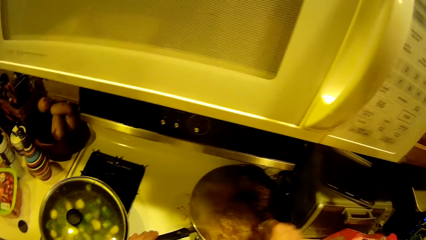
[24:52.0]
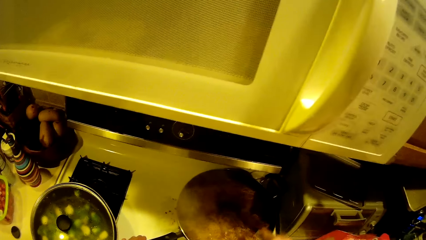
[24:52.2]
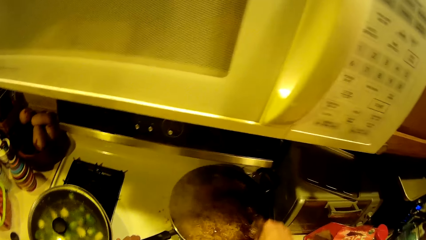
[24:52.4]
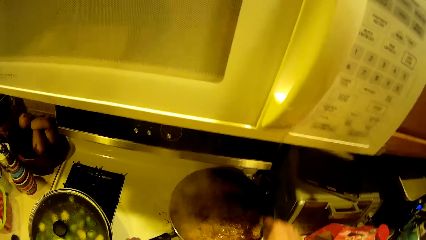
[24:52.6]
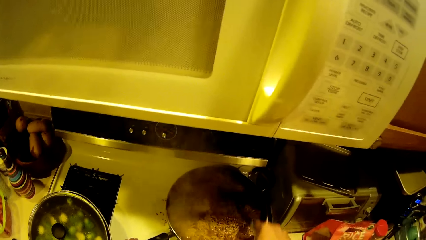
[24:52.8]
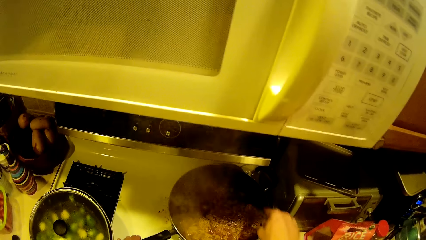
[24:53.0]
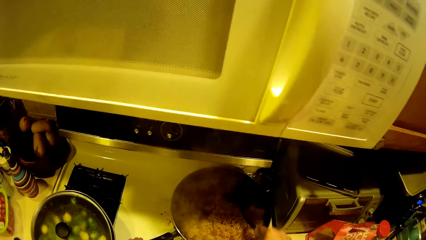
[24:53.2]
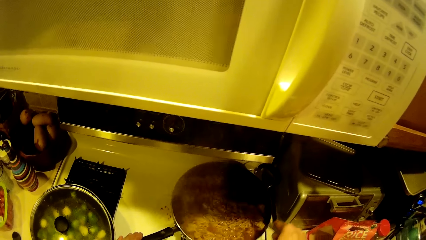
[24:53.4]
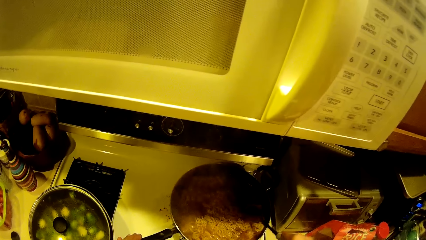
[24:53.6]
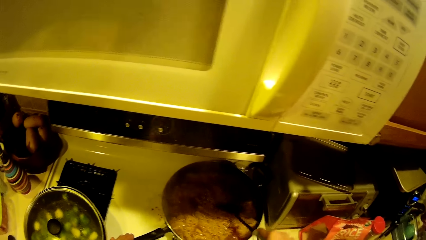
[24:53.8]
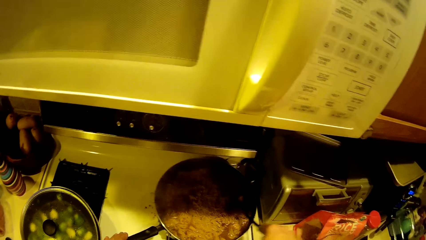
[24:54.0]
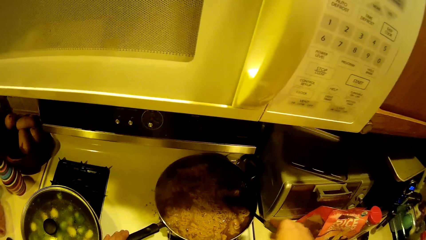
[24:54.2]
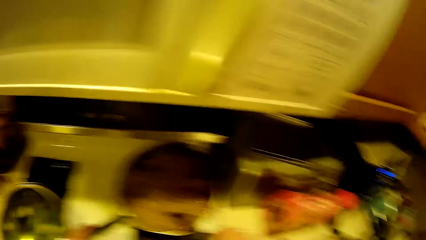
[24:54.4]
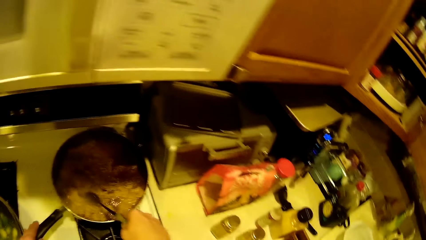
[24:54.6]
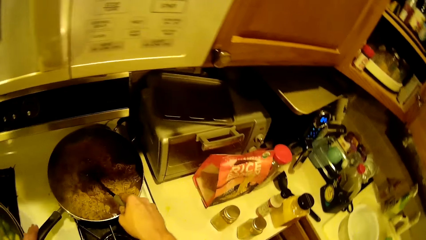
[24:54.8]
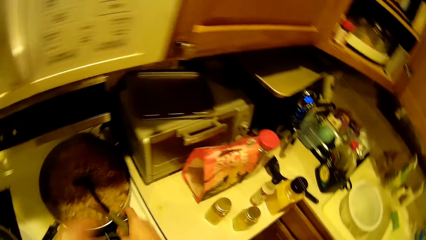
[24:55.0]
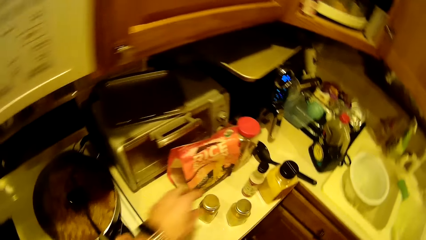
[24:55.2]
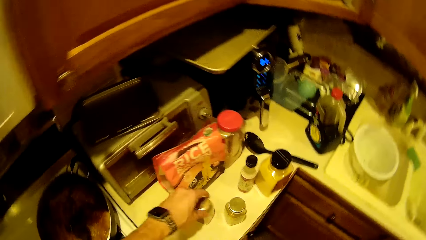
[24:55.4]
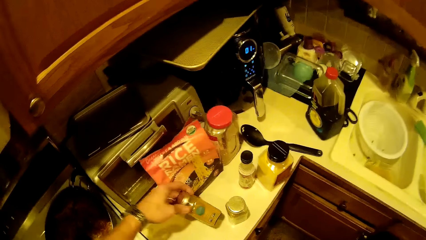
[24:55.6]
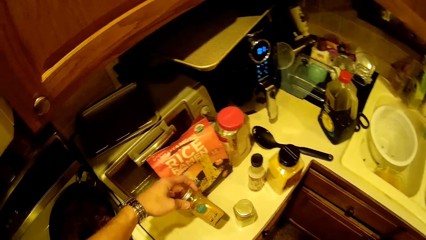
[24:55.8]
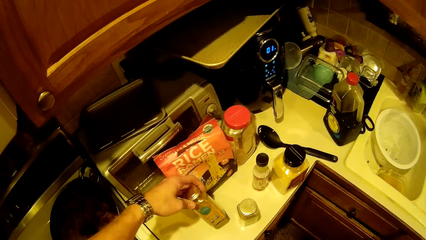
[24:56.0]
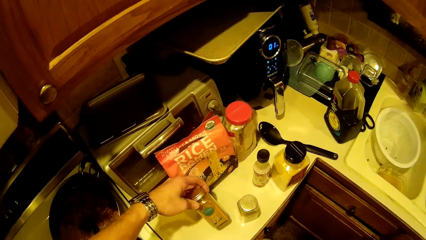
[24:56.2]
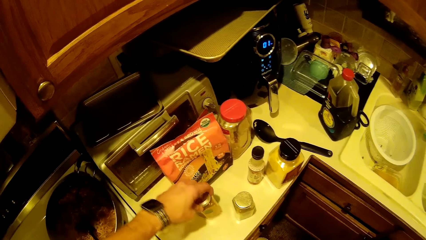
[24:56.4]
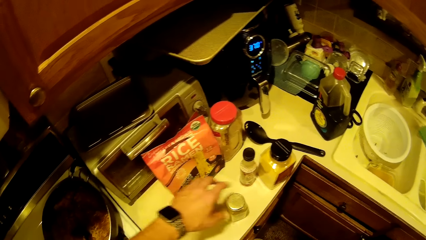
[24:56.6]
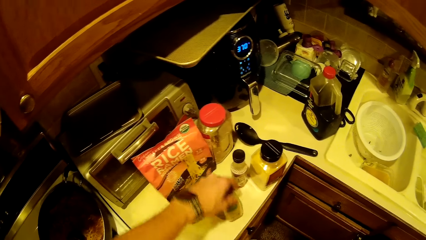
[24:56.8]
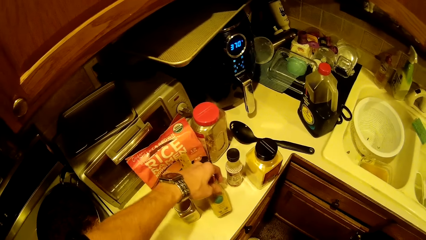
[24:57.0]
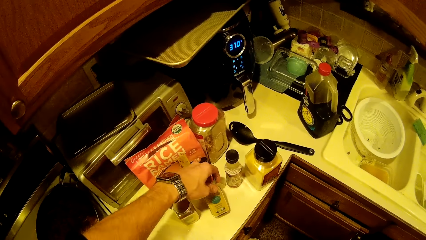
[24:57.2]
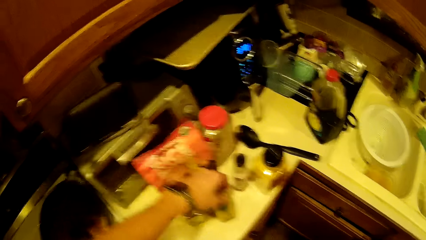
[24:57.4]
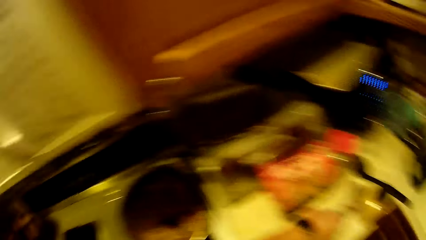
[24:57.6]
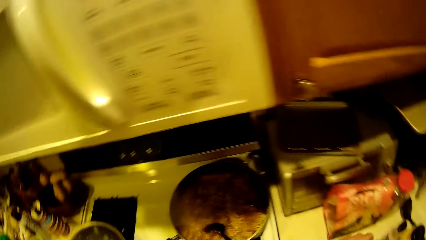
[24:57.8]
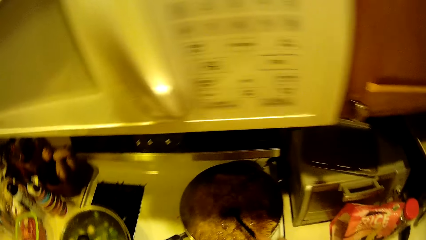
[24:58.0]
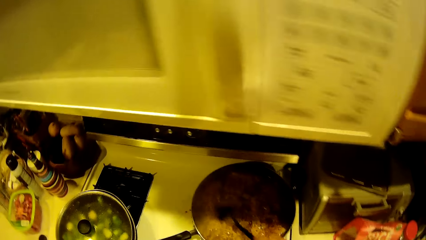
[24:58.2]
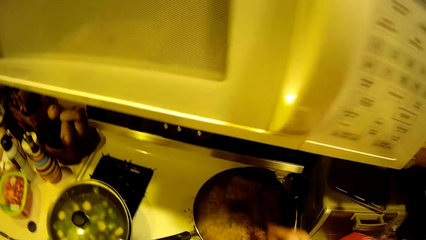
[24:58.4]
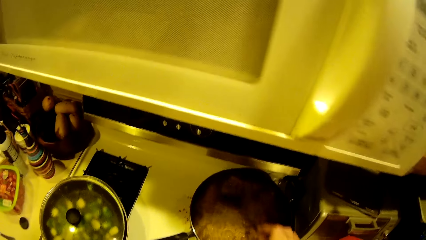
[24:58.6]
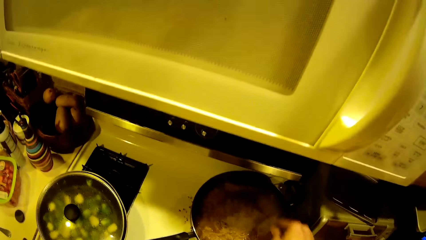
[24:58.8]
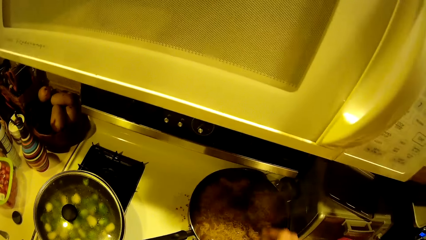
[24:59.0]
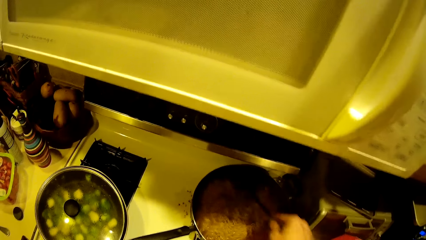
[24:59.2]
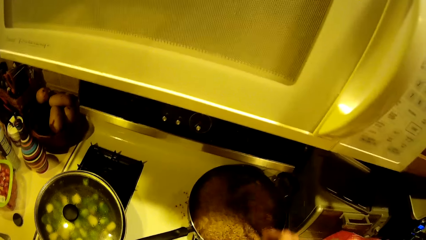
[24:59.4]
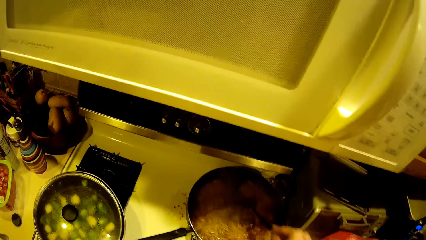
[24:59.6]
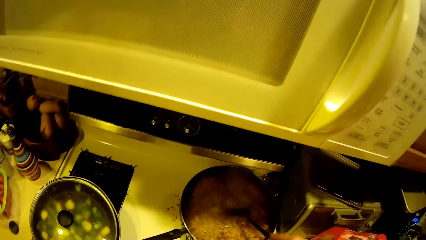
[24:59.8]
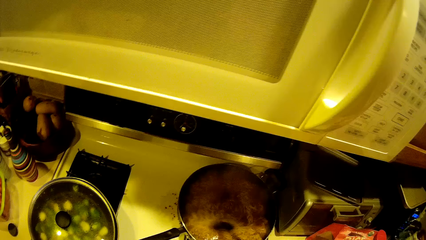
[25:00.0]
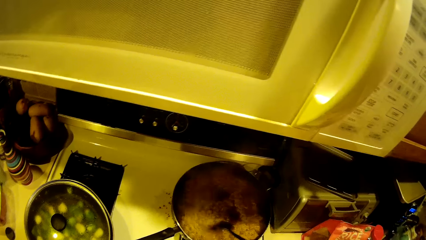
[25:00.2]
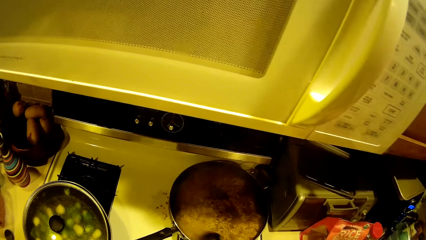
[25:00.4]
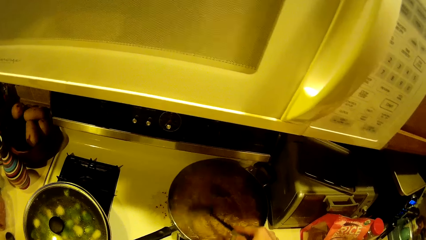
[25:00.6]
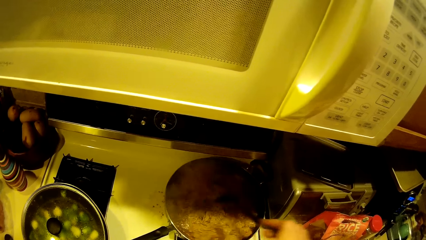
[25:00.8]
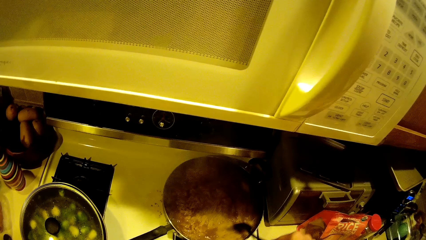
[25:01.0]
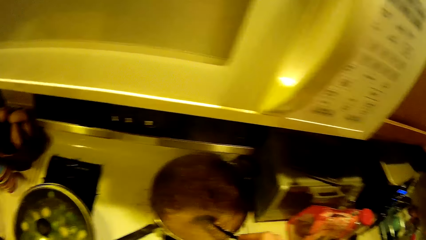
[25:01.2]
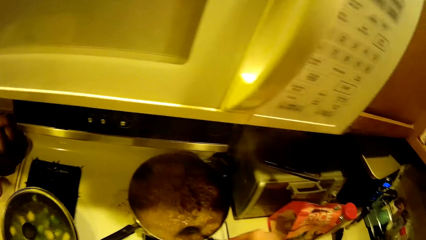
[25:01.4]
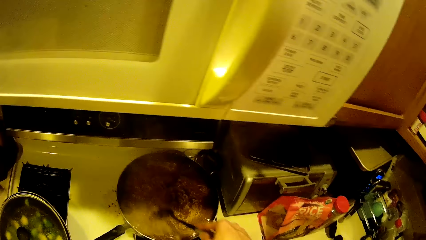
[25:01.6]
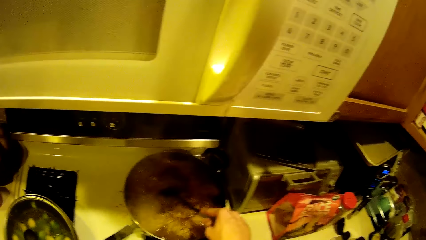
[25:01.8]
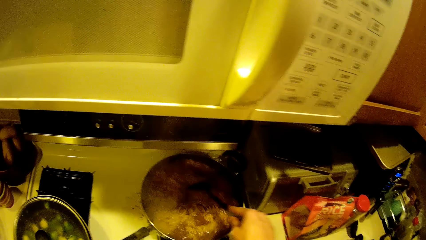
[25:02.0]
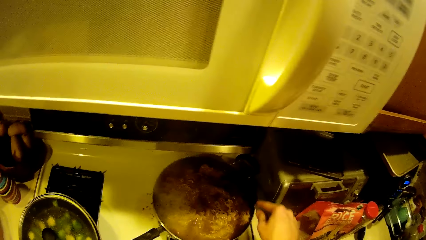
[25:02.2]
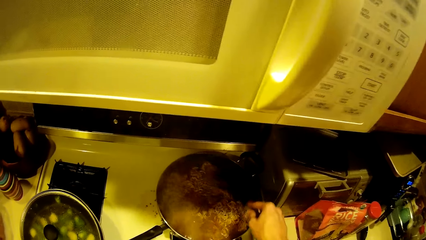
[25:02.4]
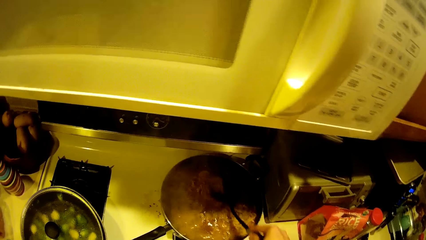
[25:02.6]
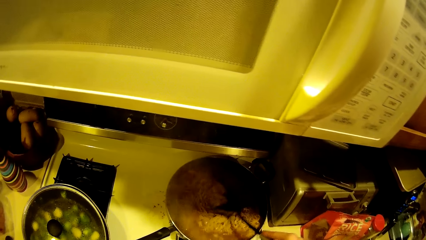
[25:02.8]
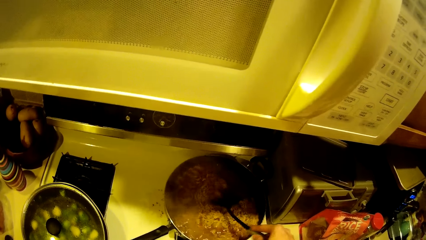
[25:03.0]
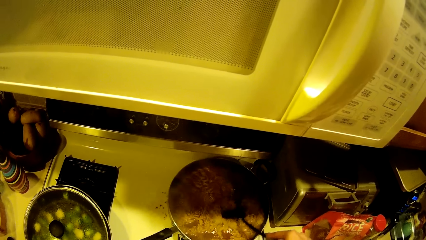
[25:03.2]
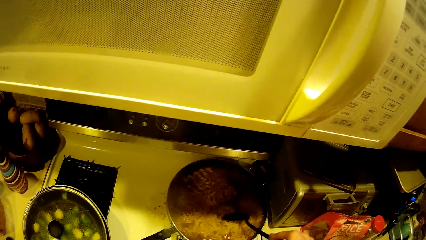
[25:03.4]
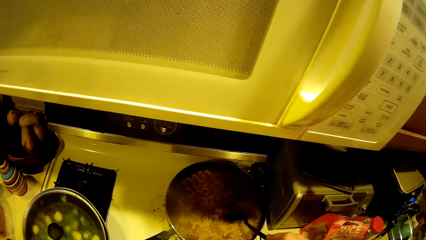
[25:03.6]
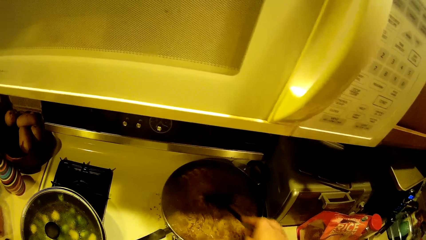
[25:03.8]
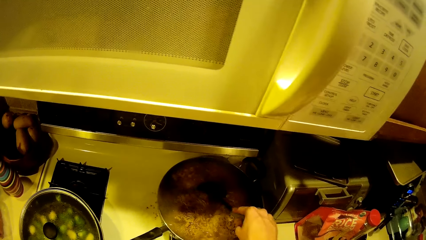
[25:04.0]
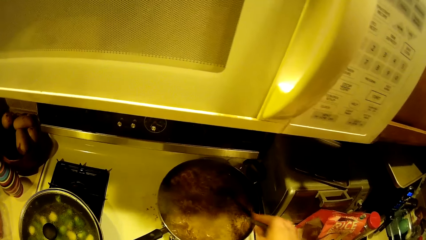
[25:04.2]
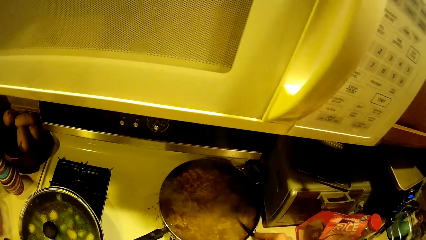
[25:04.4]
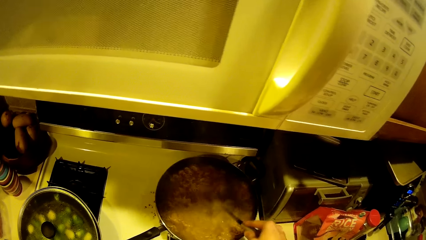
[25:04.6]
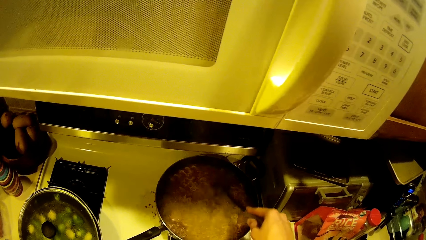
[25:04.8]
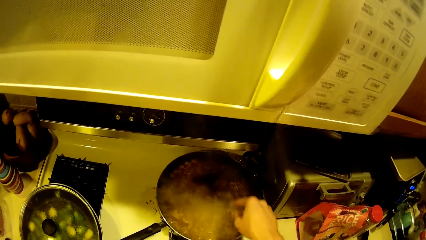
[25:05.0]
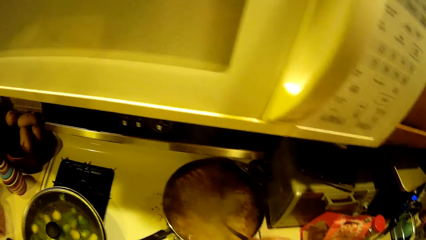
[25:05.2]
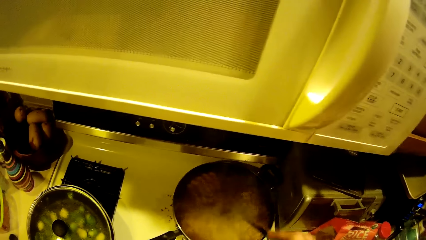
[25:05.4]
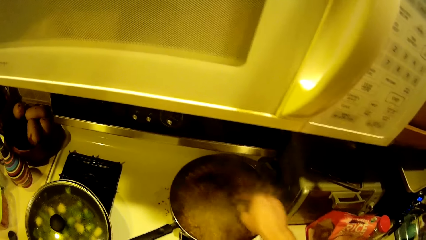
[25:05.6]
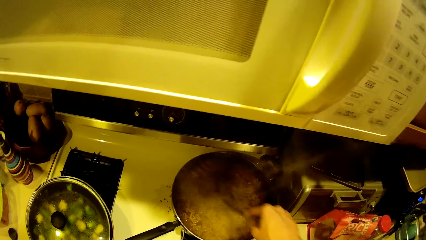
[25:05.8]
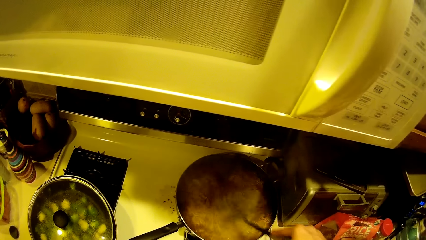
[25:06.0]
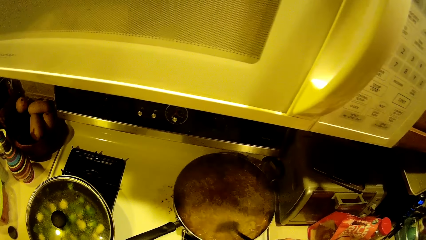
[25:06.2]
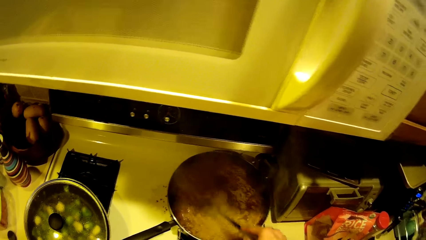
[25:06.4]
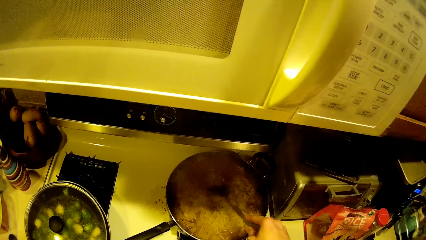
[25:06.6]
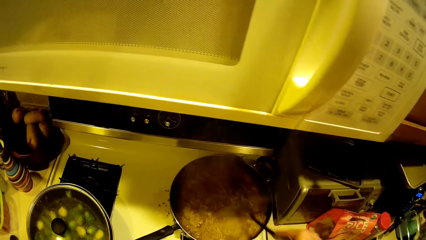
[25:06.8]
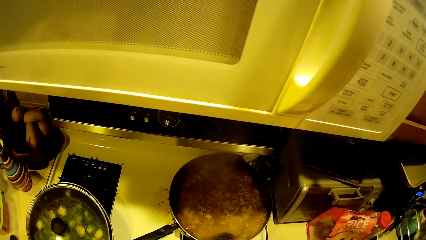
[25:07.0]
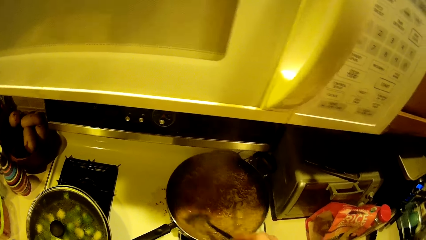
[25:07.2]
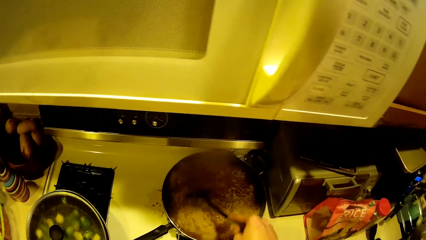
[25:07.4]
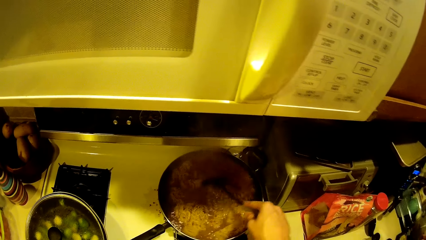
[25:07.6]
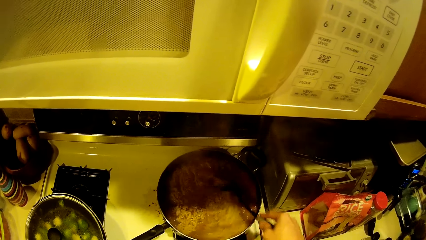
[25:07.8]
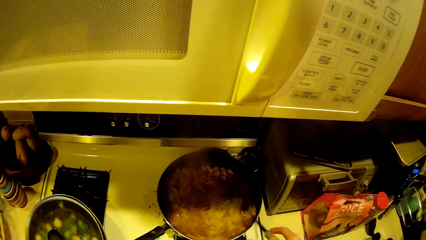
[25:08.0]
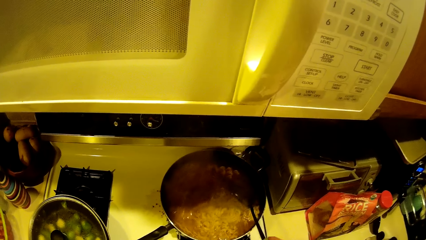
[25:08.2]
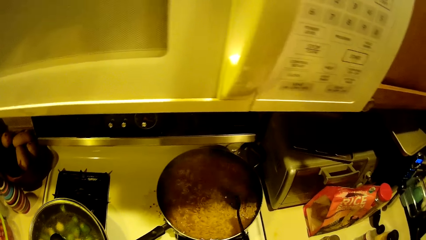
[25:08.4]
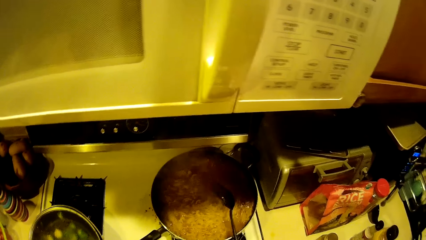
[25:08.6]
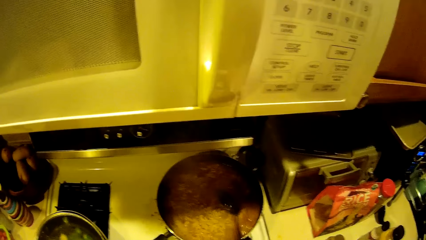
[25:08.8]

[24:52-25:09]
The camera wearer checks a container on the work table. They check another container on the work table. They stir the noodle in the fry pan with the spoon.
